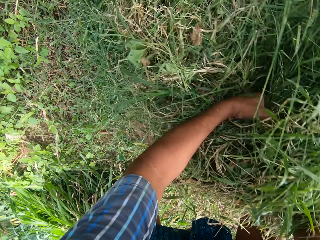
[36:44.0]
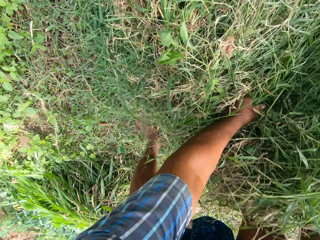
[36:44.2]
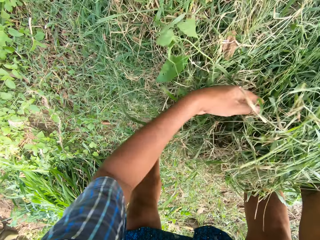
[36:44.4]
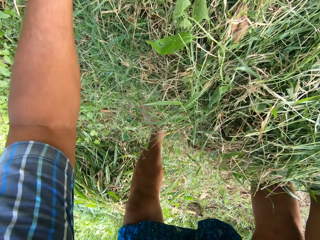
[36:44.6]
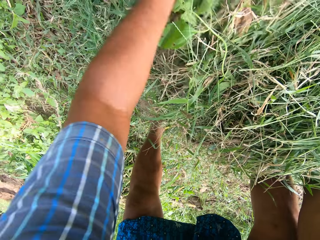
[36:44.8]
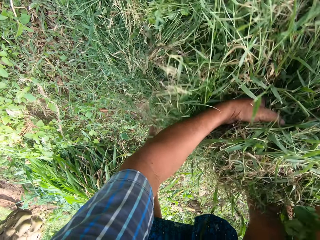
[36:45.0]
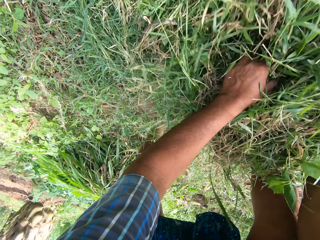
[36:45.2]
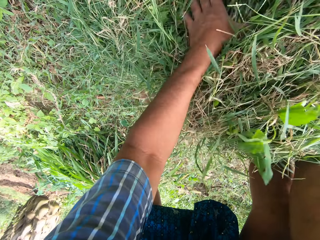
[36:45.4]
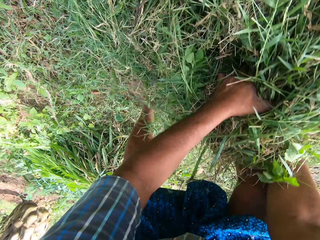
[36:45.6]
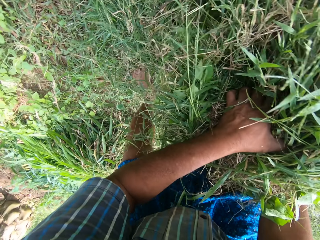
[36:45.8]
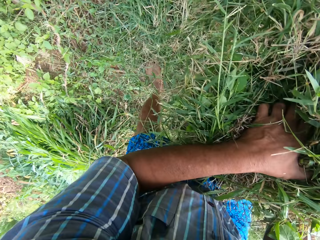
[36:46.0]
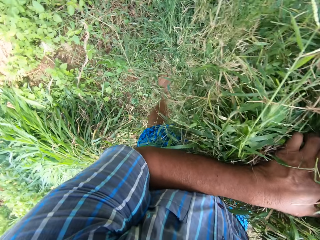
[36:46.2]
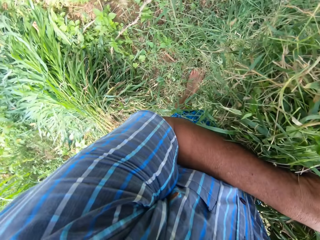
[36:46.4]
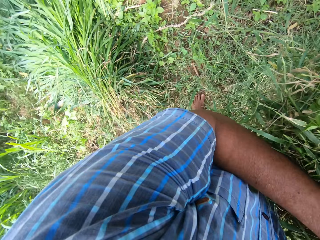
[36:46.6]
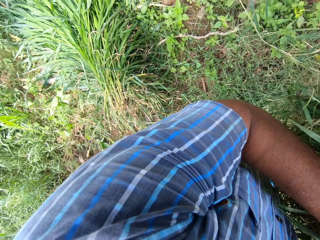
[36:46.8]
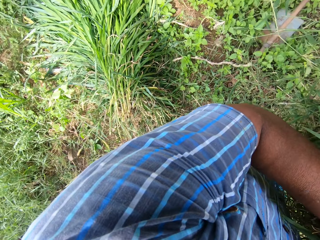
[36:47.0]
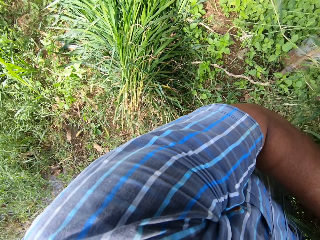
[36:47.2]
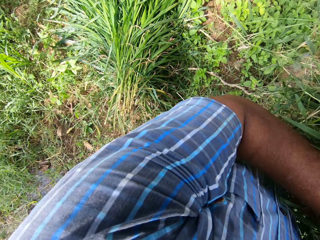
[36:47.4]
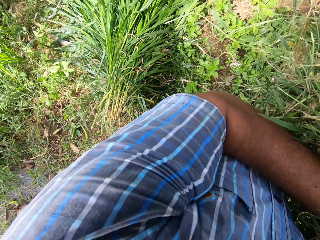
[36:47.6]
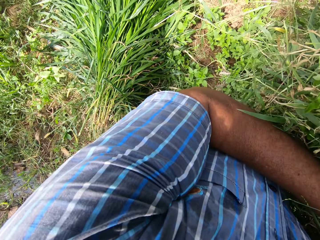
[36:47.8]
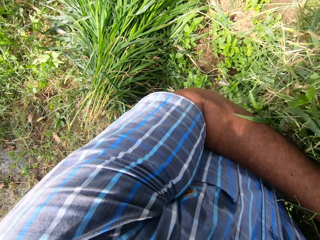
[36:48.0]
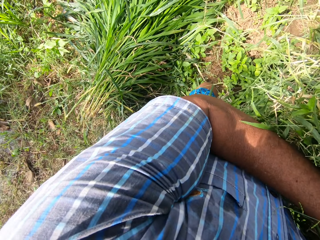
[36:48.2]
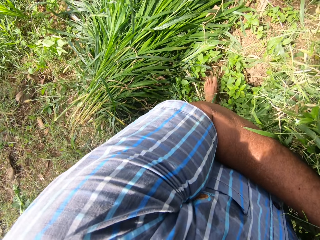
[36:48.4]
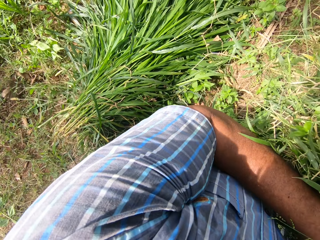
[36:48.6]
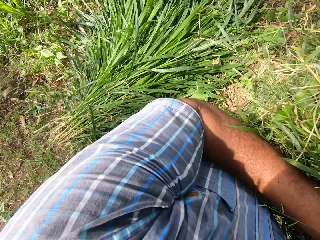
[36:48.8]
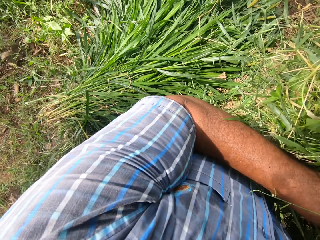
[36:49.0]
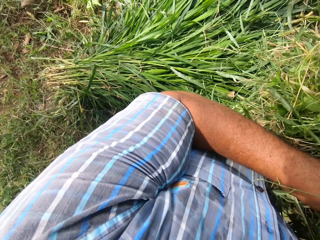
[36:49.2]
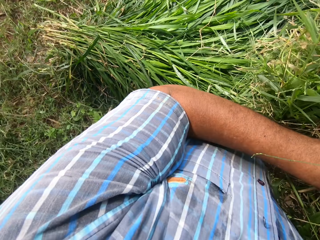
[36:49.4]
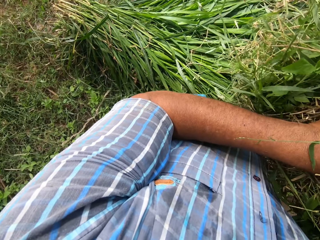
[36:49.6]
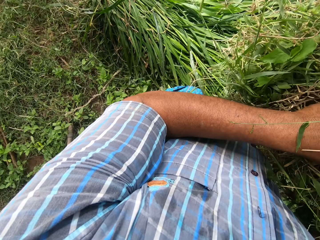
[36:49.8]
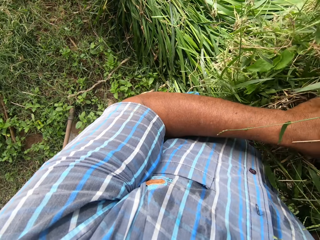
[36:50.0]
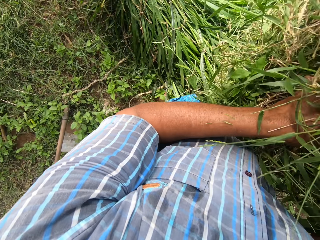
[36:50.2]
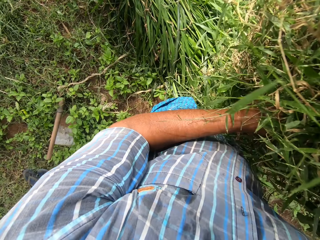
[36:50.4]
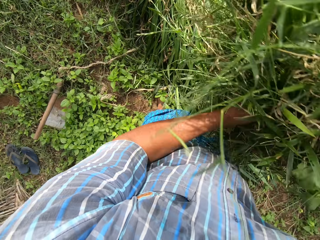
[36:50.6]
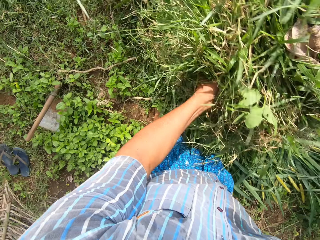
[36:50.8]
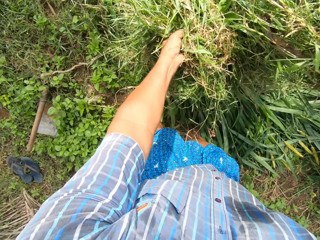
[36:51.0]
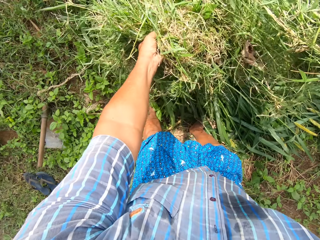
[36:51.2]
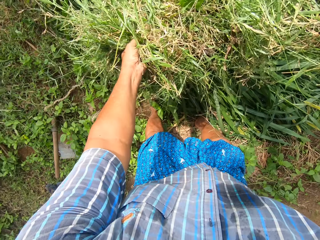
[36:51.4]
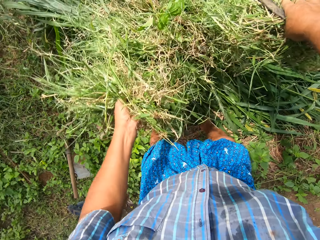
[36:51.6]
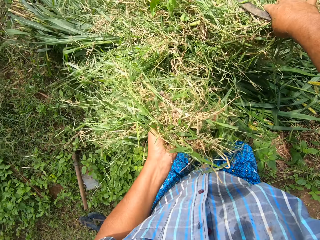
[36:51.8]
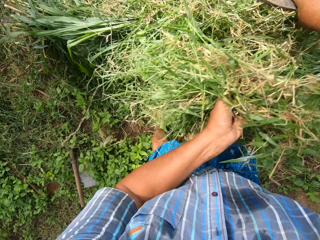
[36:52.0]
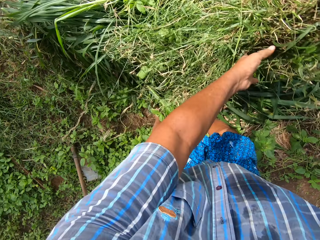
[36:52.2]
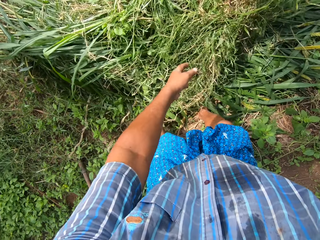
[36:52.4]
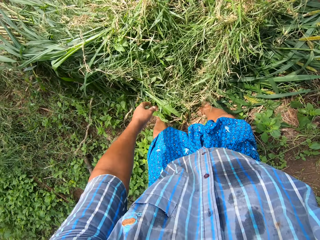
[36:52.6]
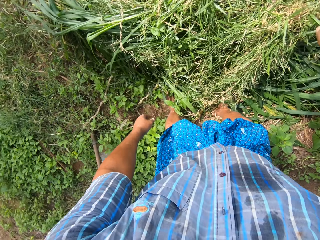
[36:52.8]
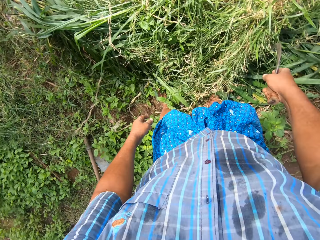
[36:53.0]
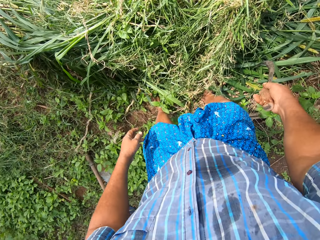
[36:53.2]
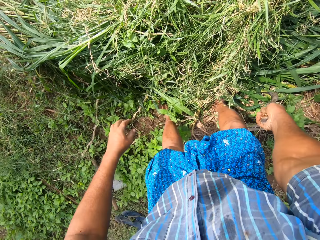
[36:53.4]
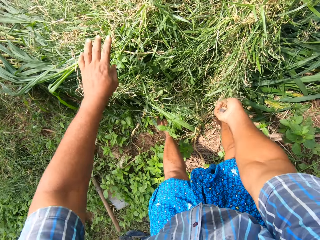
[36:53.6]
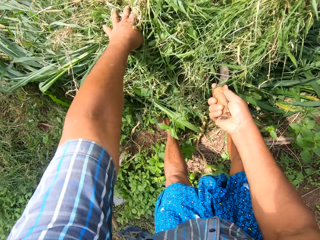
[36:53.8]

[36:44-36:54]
The camera wearer collects grass. They move to another pile of grasses on the ground. They carry the grass. They drop the grasses on the pile of grasses on the ground. They spread the grass down.

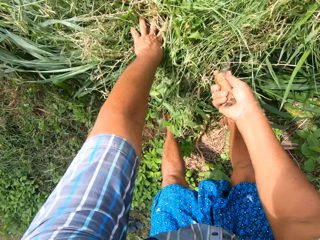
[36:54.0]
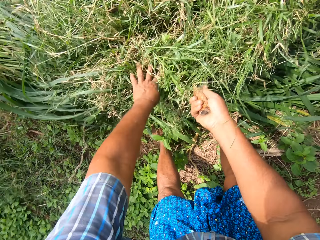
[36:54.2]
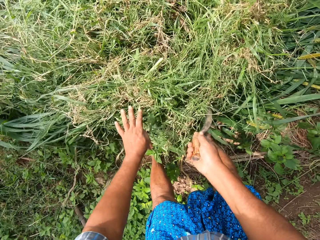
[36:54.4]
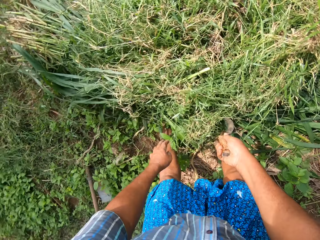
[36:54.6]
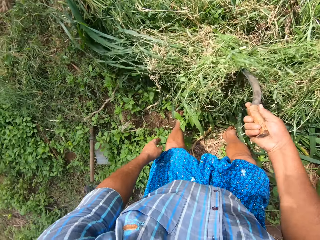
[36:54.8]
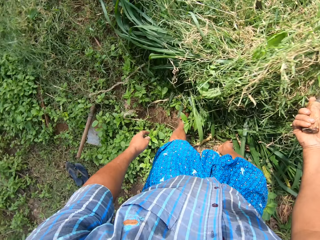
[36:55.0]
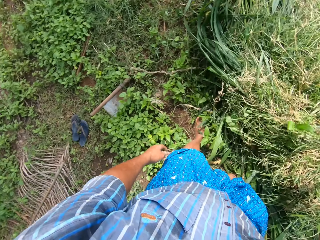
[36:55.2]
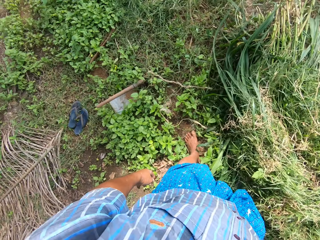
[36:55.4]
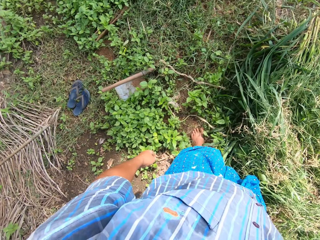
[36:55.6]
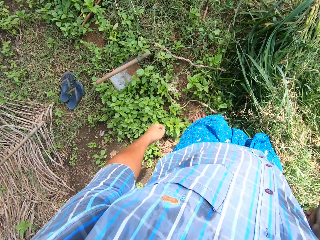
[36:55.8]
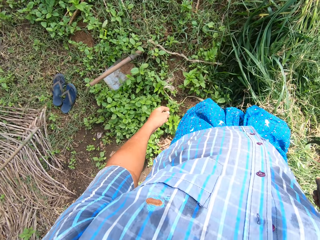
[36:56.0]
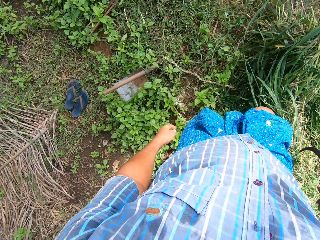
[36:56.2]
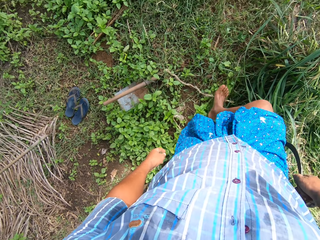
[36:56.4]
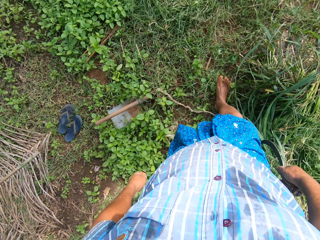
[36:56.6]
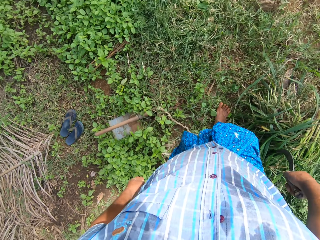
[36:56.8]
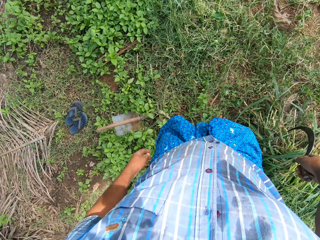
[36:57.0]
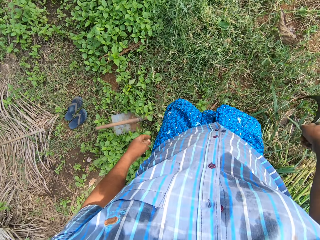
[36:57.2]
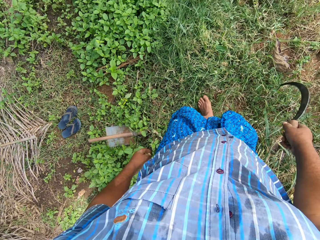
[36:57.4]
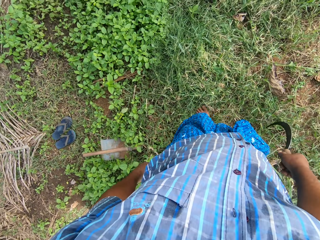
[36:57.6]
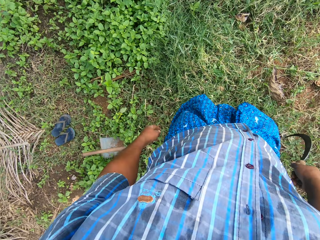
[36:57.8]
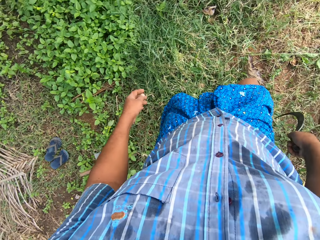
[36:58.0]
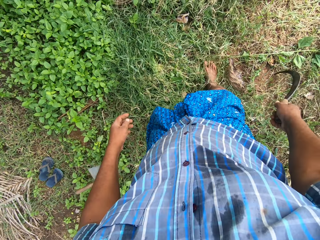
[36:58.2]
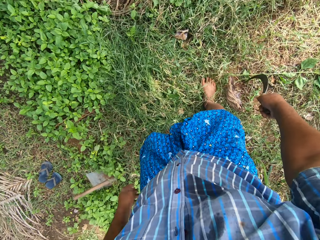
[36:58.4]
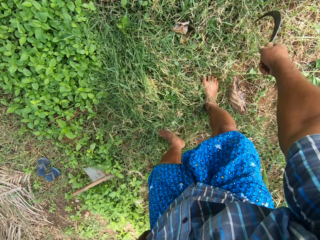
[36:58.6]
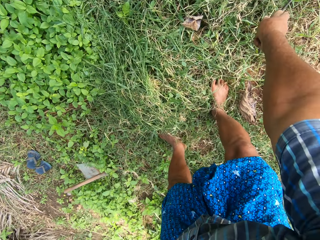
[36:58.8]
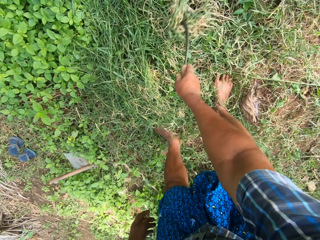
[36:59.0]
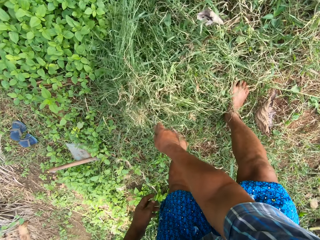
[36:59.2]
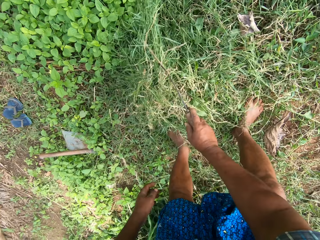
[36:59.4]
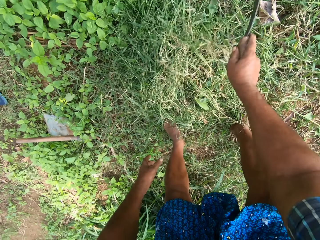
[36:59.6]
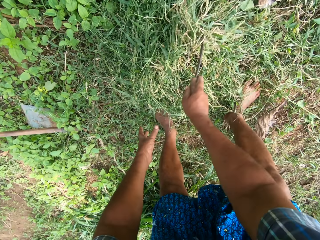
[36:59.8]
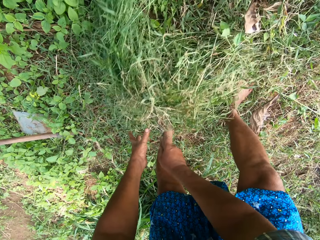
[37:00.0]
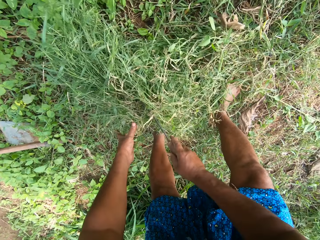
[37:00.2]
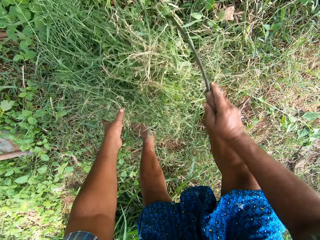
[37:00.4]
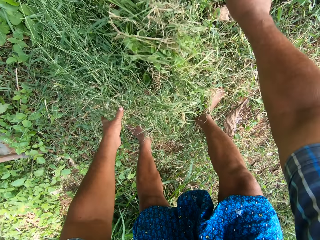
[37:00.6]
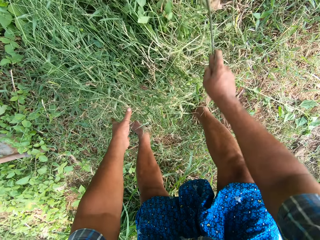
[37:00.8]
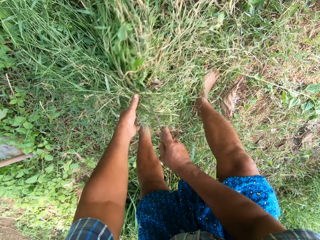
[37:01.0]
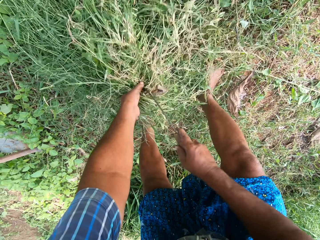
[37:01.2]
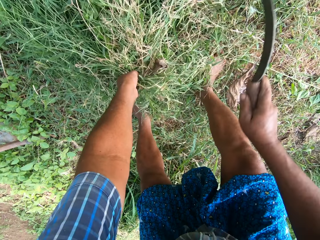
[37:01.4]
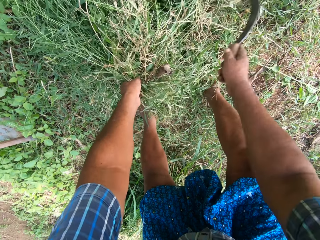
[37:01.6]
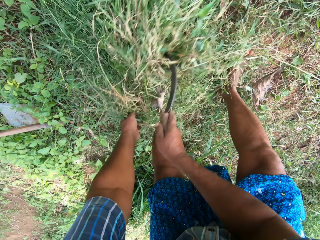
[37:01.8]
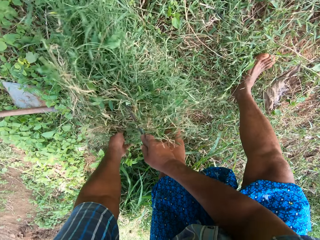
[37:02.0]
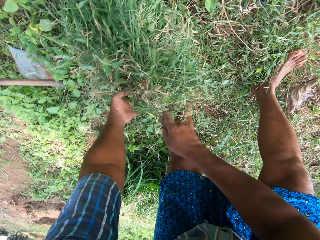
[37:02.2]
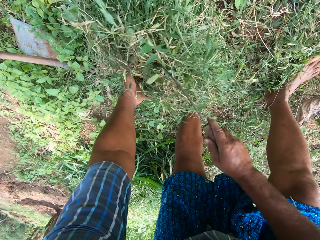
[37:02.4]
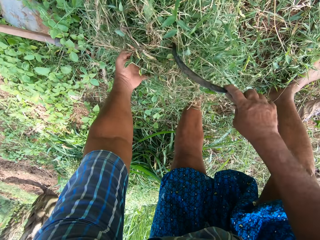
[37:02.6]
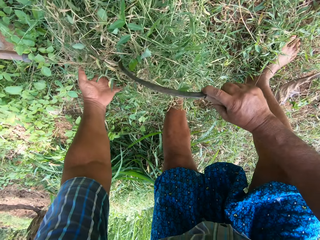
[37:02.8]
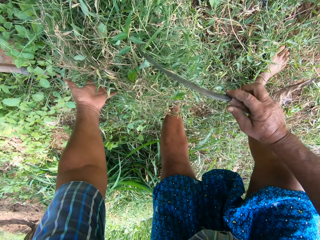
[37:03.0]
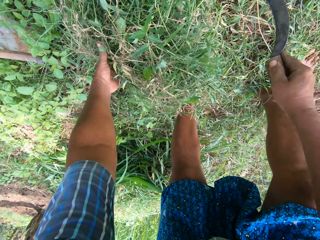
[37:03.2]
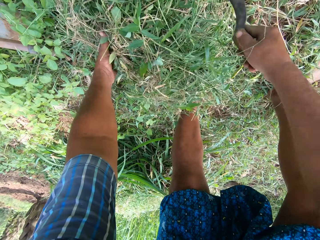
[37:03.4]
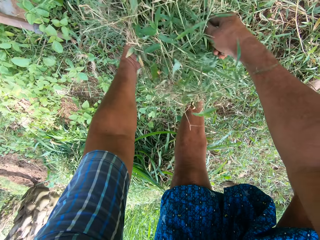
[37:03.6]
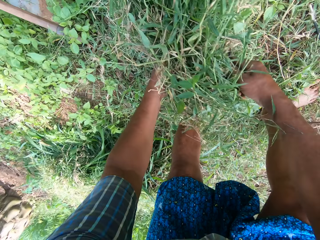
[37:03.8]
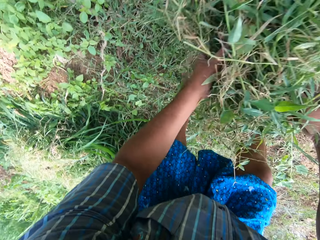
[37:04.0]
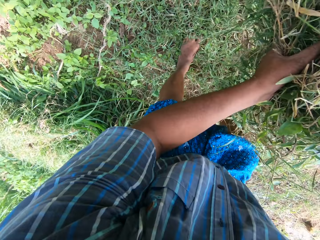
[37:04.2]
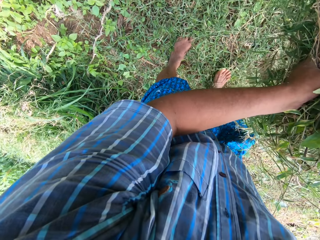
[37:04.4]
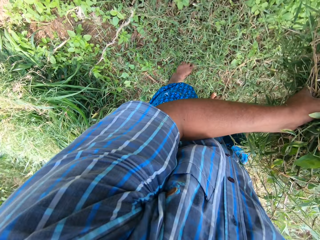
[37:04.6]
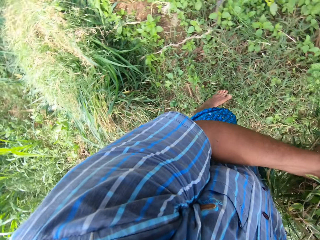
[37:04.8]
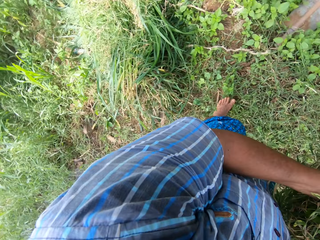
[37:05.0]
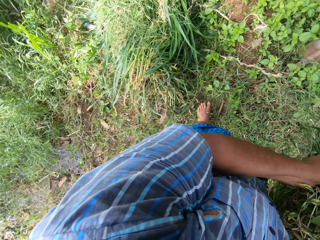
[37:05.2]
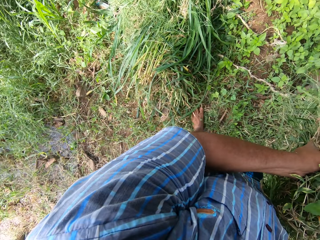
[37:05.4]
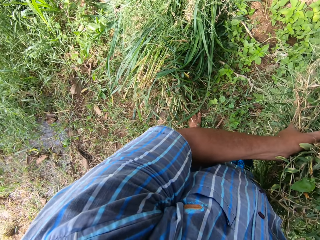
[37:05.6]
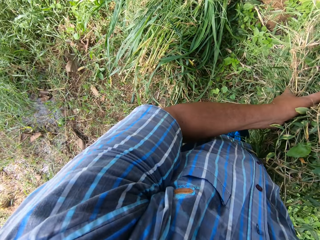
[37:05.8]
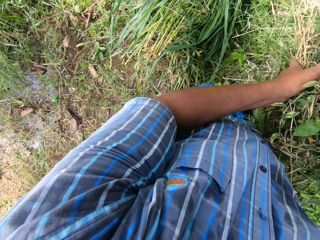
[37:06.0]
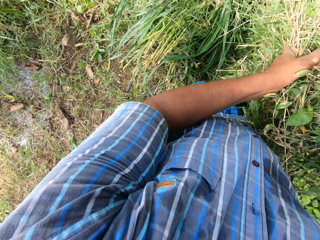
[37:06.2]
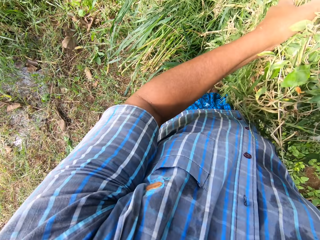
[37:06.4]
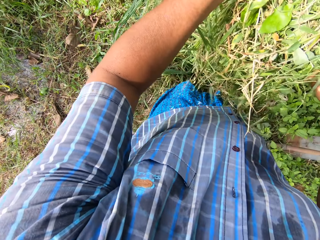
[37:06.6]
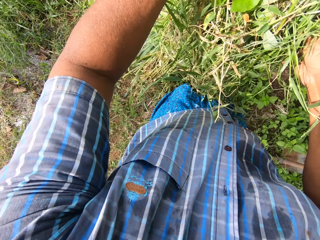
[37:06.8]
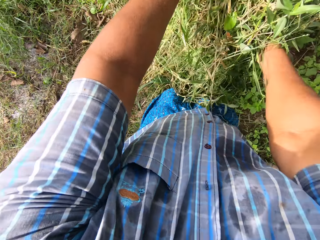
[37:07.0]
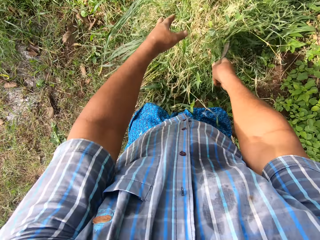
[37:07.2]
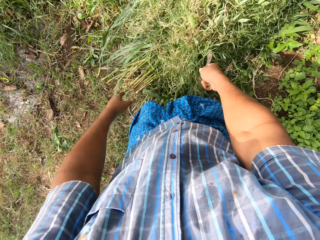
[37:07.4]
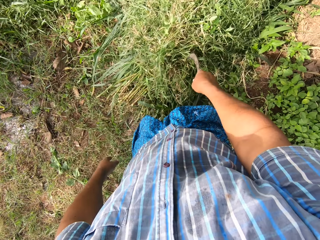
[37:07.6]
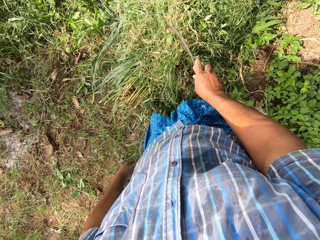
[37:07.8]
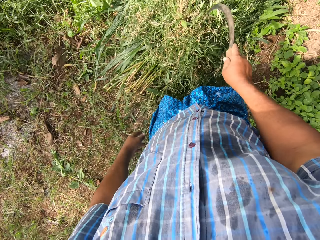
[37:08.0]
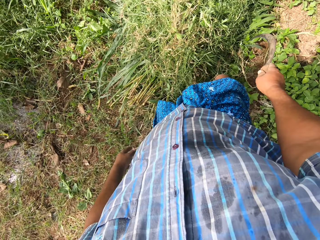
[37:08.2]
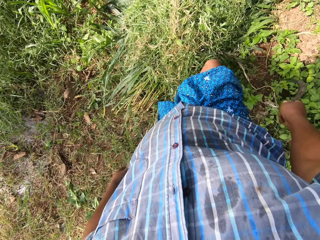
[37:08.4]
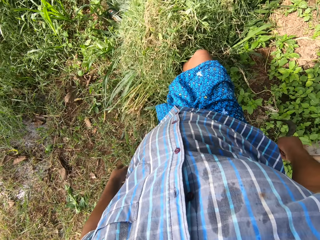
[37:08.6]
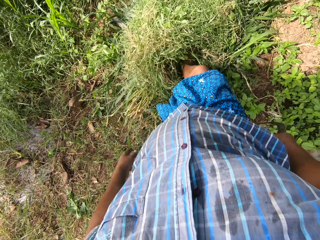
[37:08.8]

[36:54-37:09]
The camera wearer spreads the grass with the sickle. They move to a pile of grasses on the ground. They collect the grass with the sickle. They take the grasses from the ground. They carry the grass. They drop the grasses on a pile of grasses on the ground.
